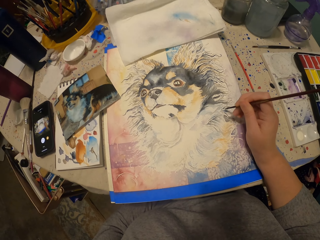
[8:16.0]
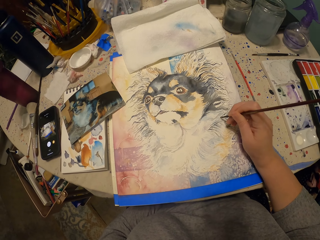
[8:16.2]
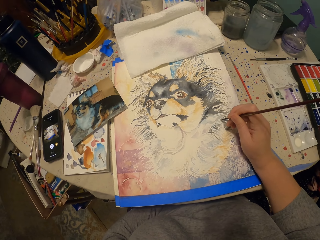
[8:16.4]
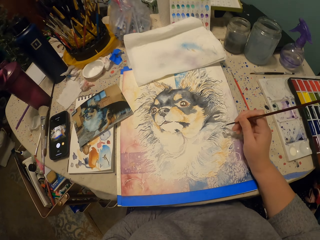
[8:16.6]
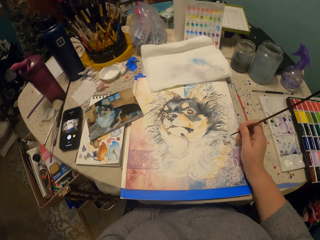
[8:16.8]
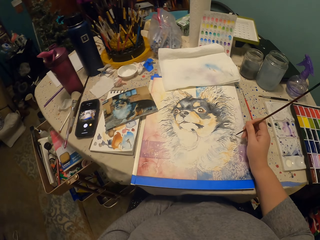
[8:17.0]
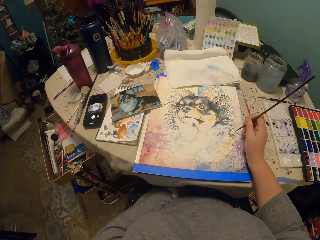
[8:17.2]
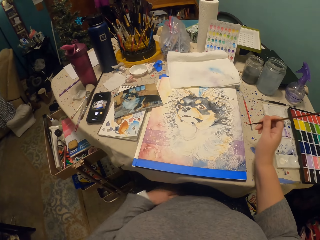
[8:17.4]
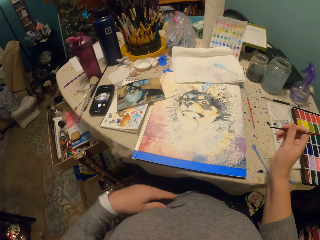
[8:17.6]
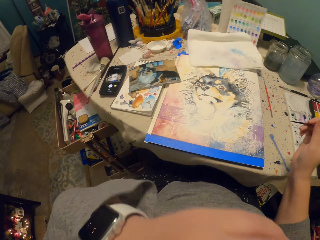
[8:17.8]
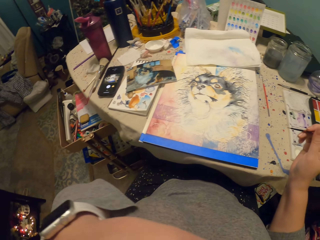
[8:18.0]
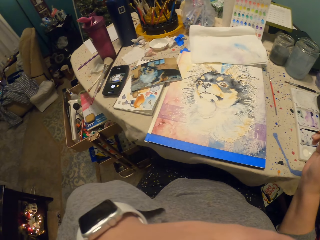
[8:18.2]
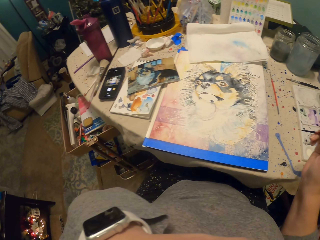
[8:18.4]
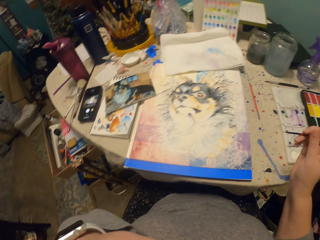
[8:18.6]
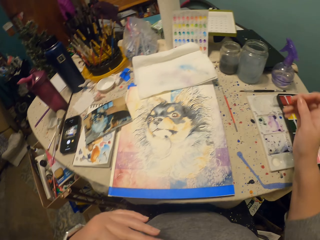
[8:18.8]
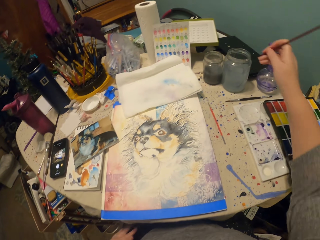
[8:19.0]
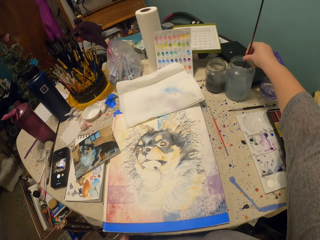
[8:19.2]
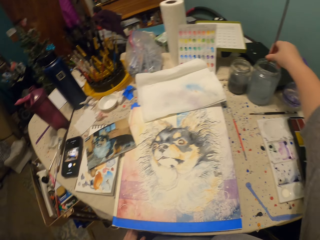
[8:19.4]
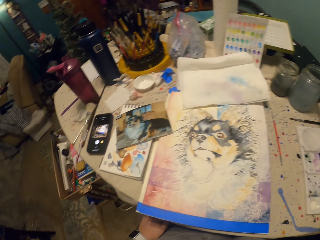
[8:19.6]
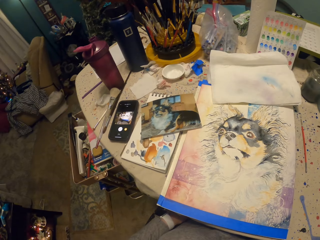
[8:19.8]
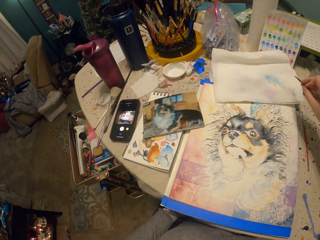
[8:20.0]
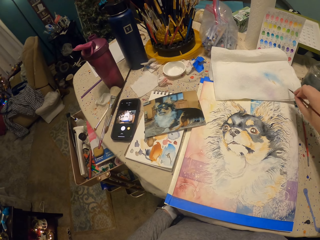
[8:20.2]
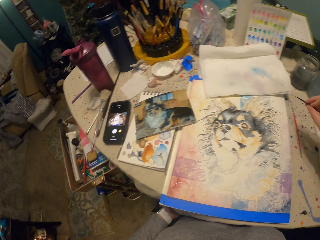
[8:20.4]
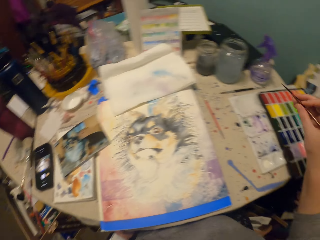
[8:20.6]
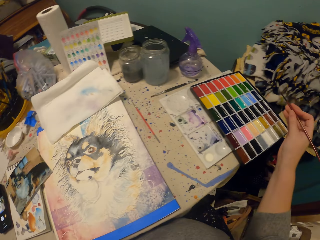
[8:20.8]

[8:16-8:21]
The camera wearer touches the face. They wipe the face. They dip a paint brush in a container. They put the paints on the painting brush. They wipe the paint brush on paper.

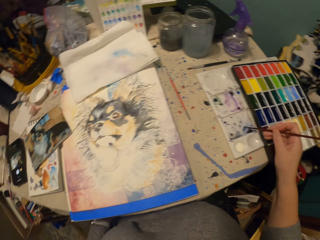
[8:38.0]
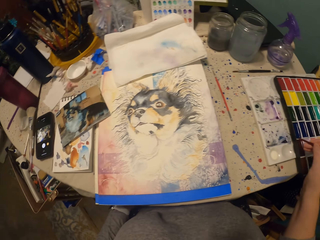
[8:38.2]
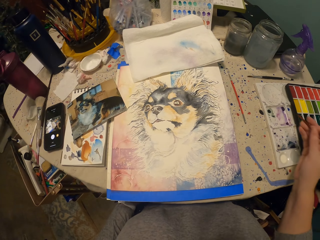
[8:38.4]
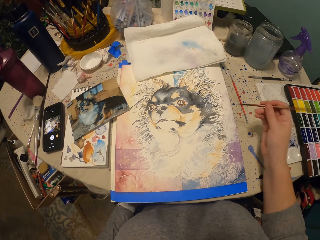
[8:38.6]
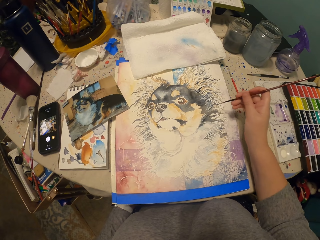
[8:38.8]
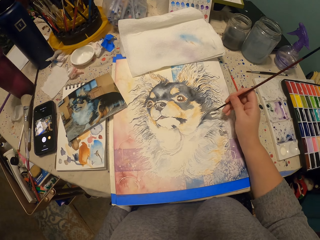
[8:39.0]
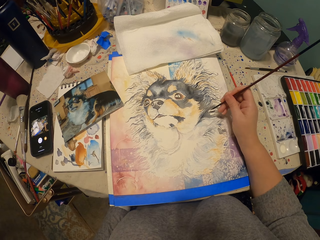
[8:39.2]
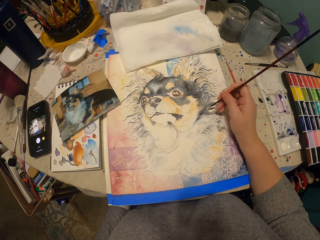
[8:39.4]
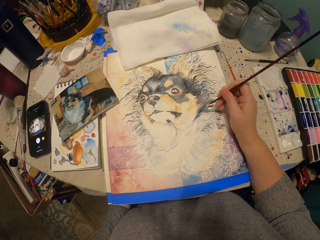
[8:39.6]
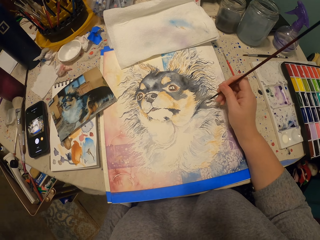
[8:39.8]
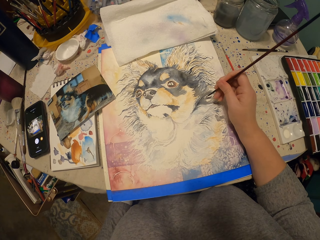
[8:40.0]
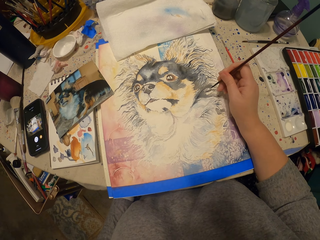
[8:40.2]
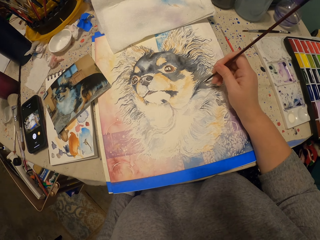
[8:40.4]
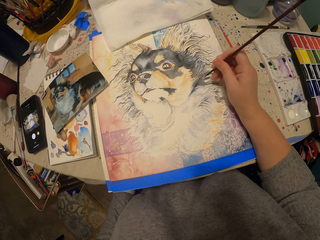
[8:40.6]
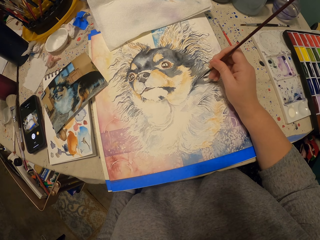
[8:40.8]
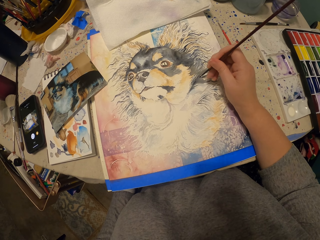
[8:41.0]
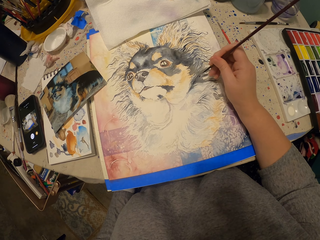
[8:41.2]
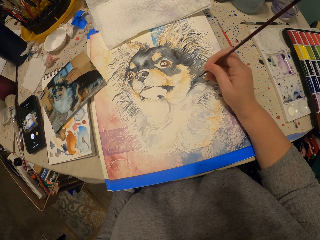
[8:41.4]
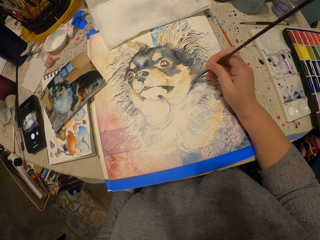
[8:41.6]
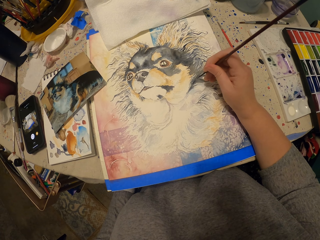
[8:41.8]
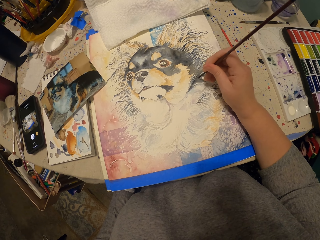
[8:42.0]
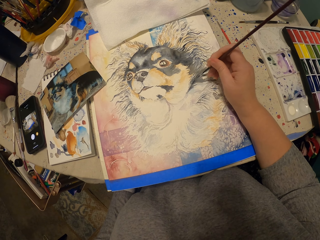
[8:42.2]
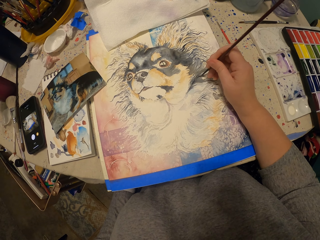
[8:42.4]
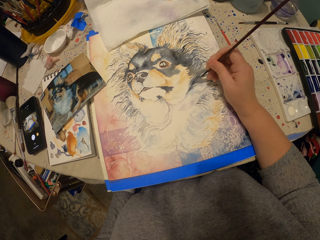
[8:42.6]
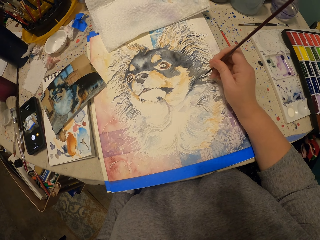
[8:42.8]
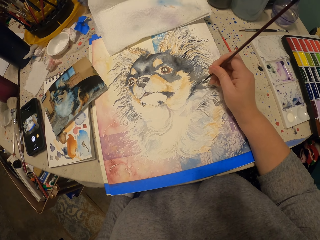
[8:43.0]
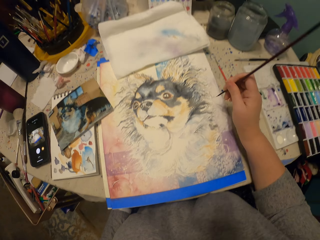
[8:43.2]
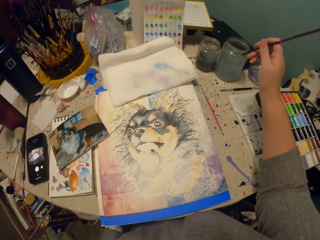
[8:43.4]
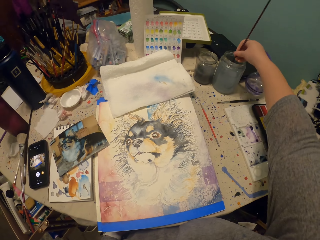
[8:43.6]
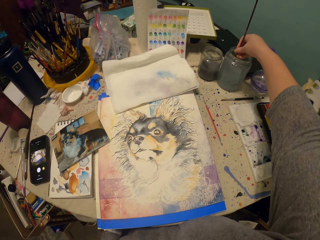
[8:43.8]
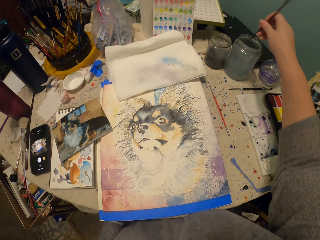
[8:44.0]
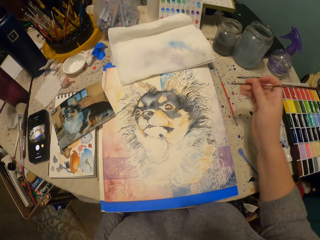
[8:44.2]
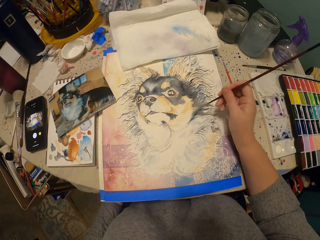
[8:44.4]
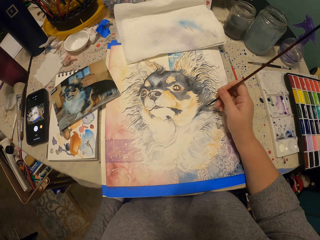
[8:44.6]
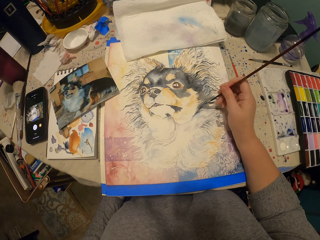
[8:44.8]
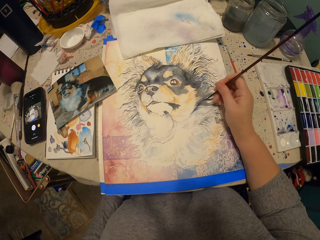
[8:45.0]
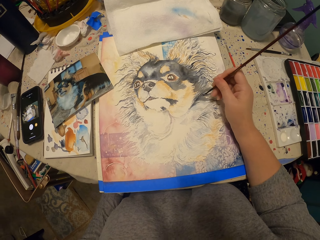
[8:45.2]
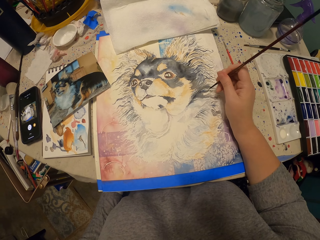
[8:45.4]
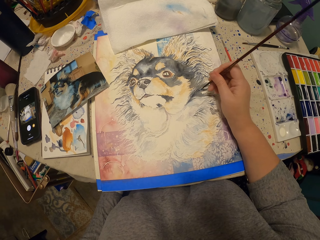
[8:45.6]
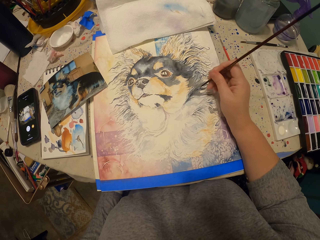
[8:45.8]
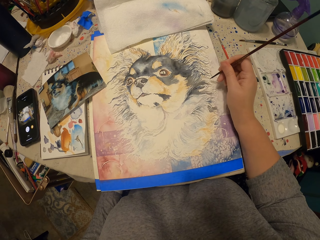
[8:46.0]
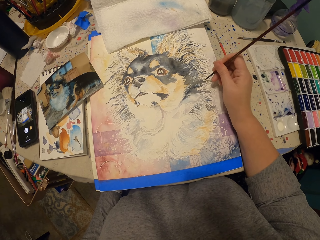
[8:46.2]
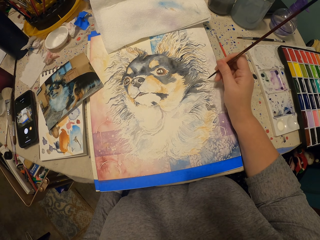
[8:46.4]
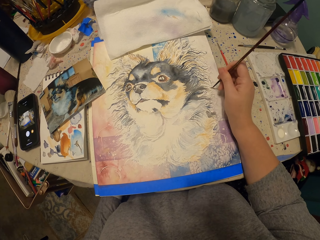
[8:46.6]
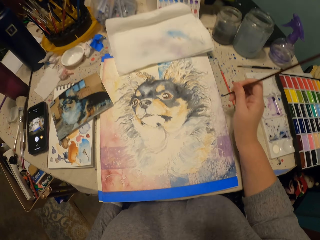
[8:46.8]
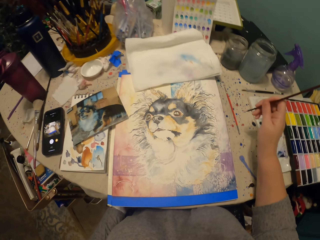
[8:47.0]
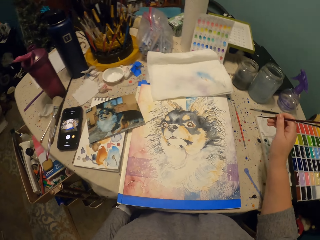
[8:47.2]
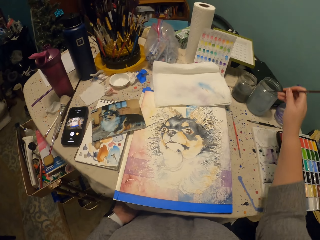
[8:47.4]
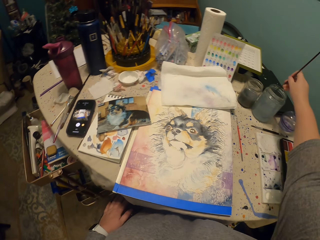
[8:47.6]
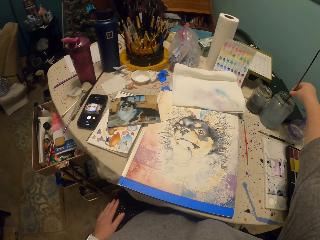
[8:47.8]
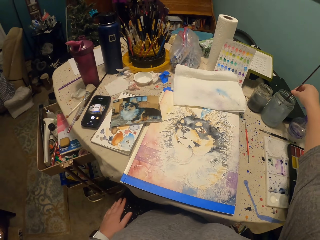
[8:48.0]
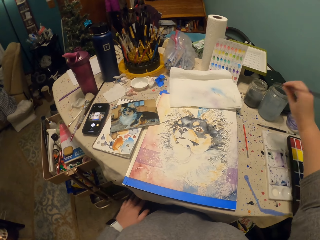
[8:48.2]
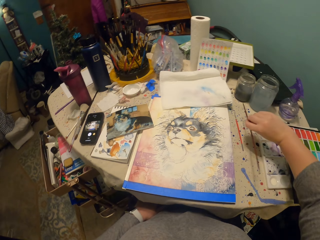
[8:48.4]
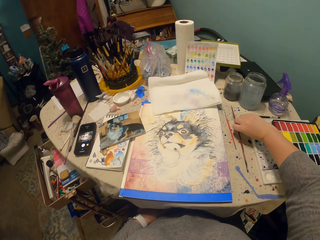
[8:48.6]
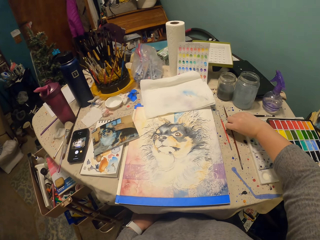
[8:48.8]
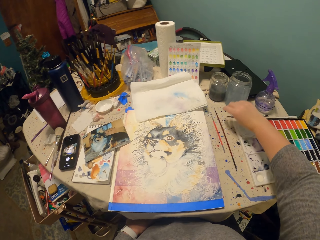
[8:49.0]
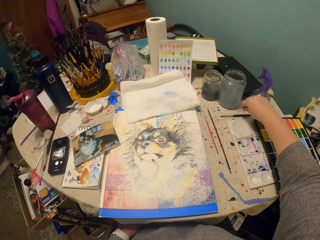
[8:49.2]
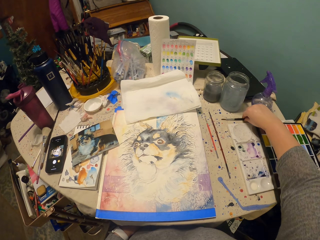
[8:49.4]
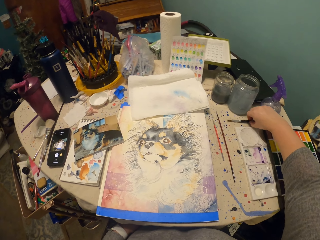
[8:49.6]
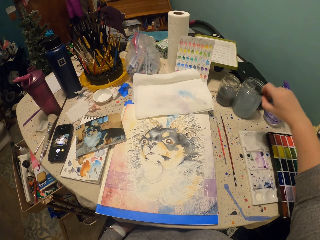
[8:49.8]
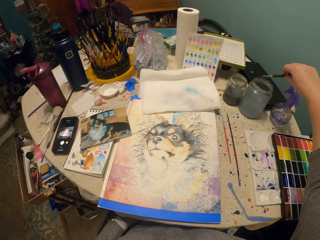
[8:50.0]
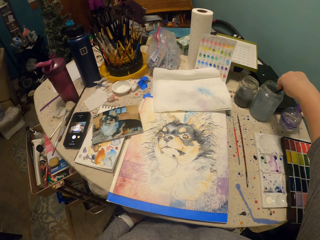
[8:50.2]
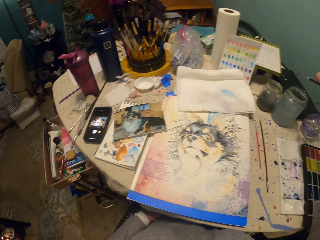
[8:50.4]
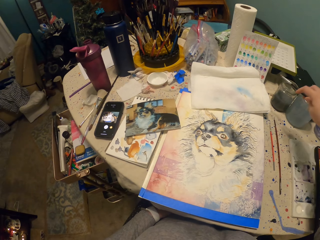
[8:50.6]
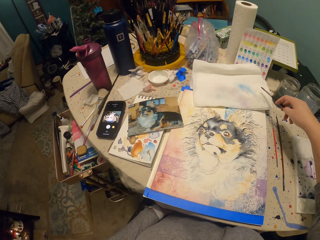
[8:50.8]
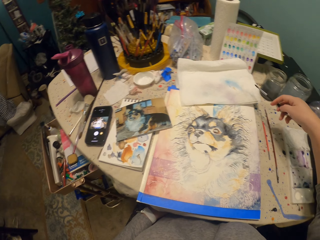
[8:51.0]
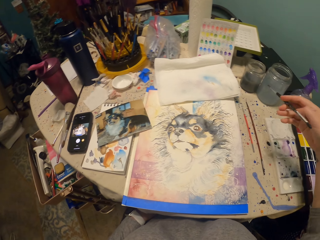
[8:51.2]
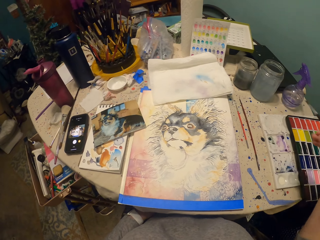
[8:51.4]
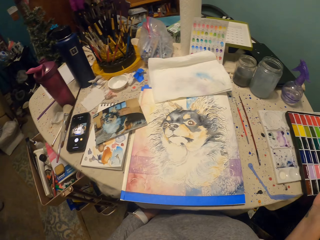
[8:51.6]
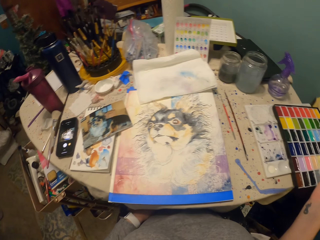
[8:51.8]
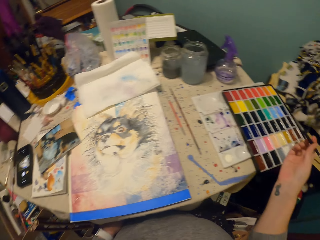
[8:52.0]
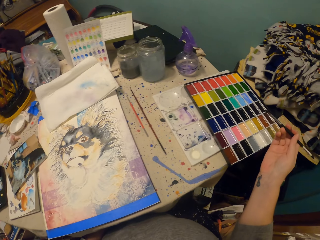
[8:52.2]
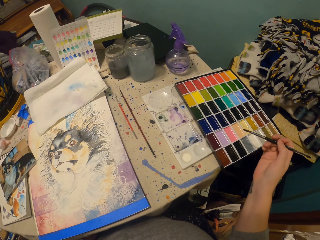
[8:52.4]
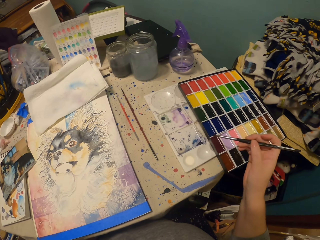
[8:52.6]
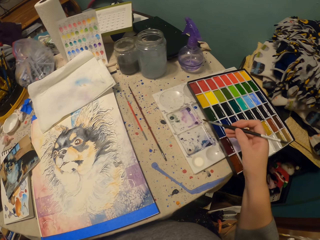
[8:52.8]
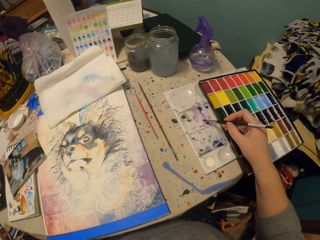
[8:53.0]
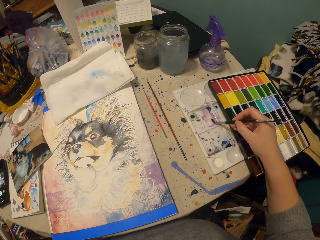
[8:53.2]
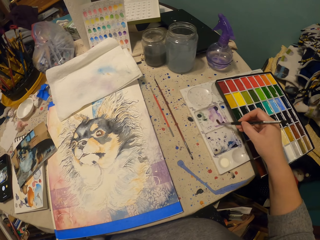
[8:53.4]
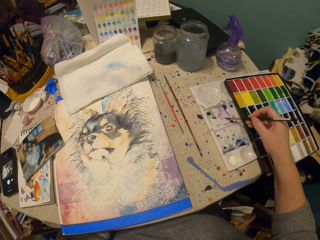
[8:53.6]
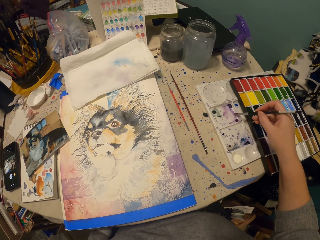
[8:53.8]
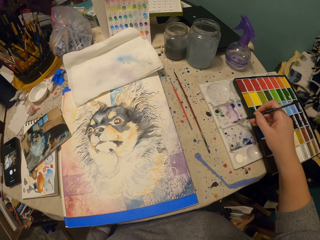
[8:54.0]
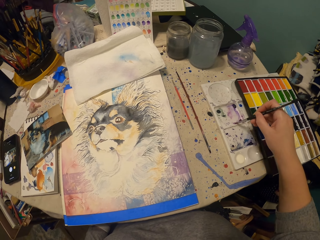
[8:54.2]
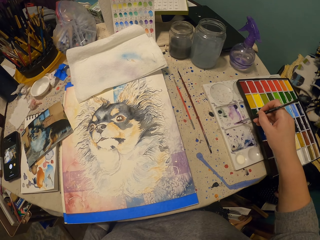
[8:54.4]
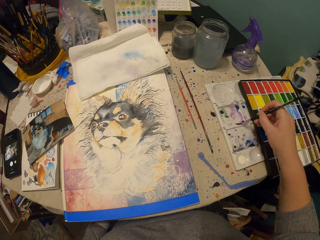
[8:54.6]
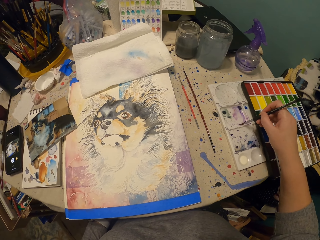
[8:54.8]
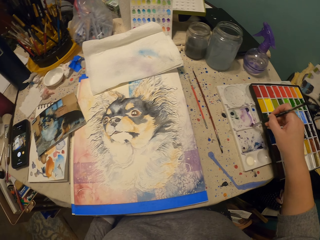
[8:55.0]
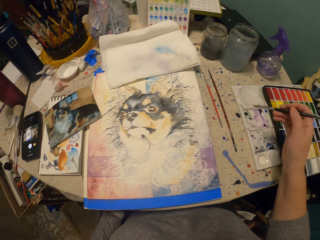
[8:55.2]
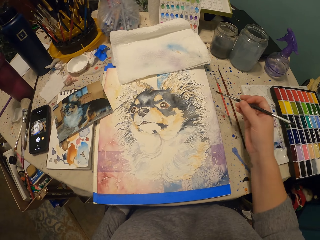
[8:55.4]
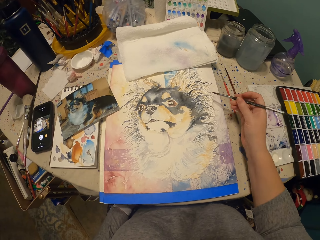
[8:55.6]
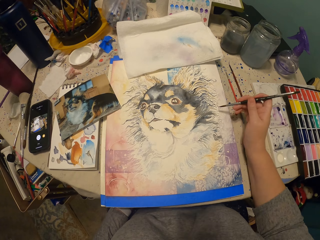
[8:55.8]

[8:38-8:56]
The camera wearer paints a dog art with a painting brush. They dip the paint brush in a container. They paint with the paint brush. They put the paints on the painting brush. They dip the paint brush in the container. They place the paint brush on the table. They pick another painting brush. They dip the paint brush in the container and wipe the paint brush on paper. They put the paints on the painting brush. They rub the paint brush on a white paint kit.
